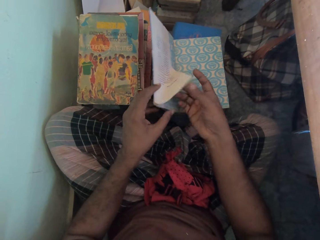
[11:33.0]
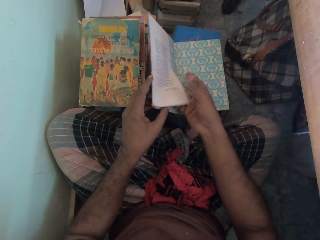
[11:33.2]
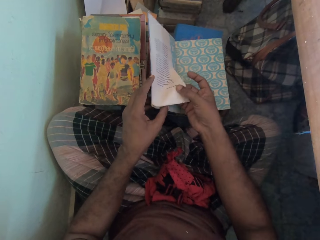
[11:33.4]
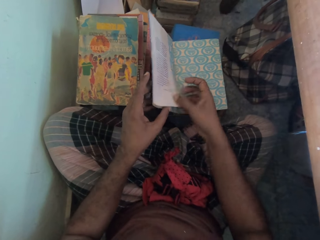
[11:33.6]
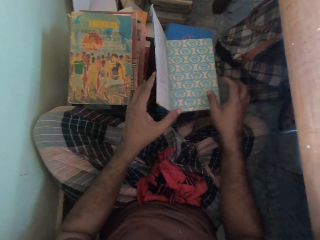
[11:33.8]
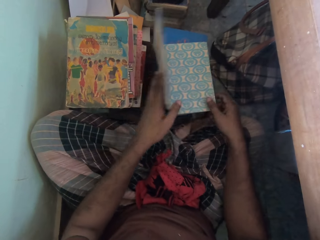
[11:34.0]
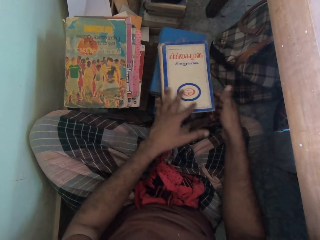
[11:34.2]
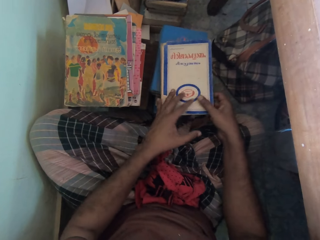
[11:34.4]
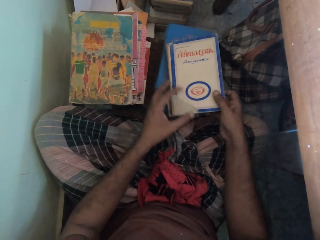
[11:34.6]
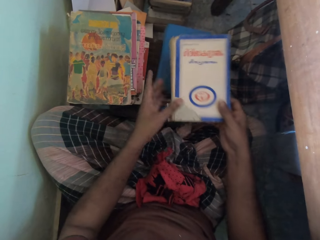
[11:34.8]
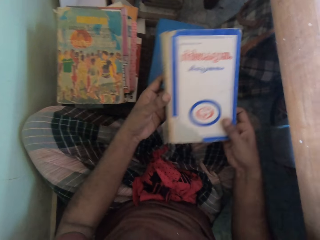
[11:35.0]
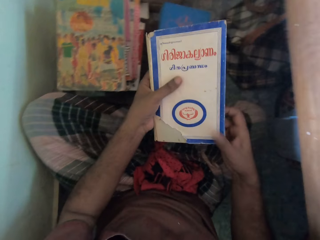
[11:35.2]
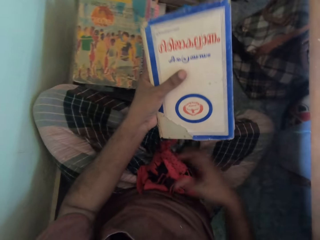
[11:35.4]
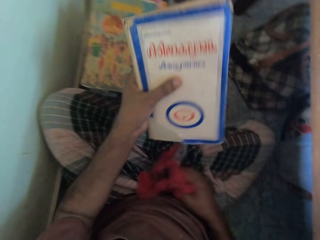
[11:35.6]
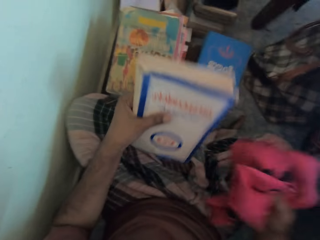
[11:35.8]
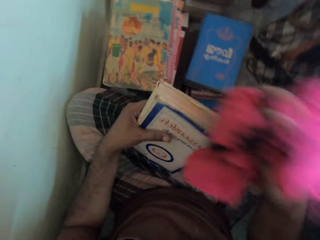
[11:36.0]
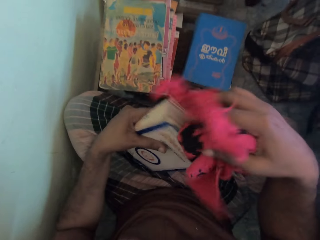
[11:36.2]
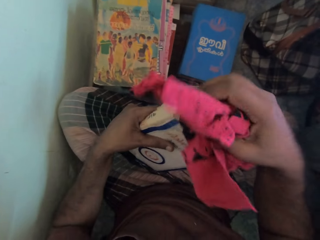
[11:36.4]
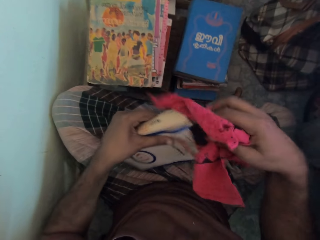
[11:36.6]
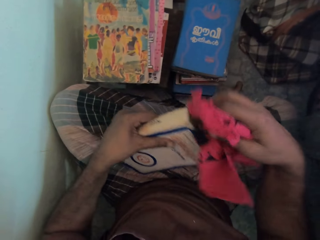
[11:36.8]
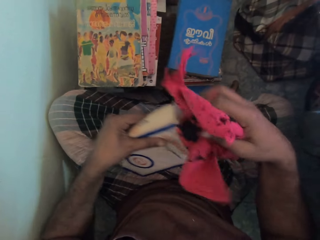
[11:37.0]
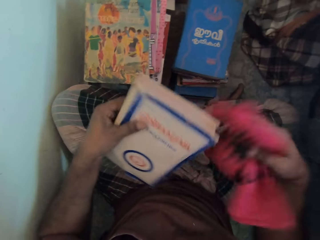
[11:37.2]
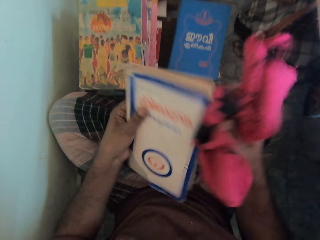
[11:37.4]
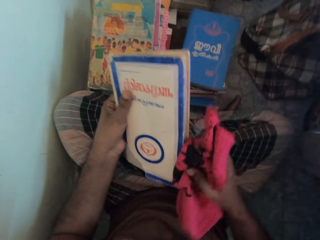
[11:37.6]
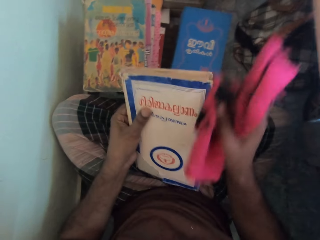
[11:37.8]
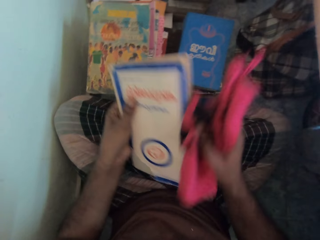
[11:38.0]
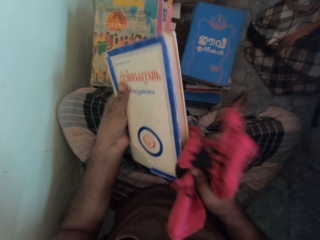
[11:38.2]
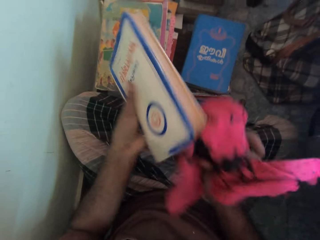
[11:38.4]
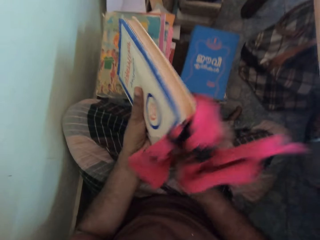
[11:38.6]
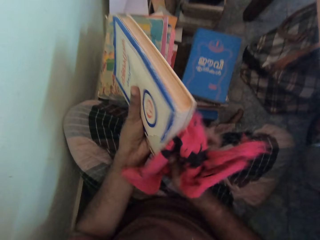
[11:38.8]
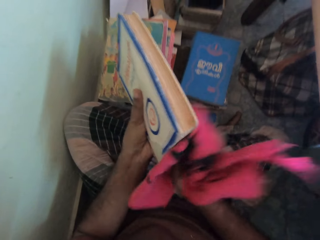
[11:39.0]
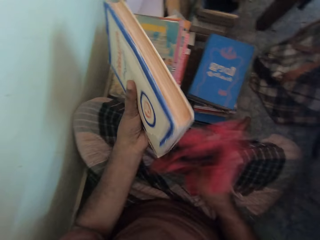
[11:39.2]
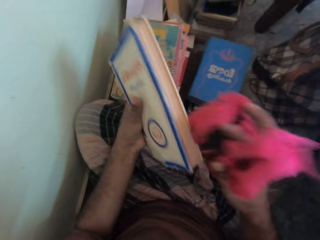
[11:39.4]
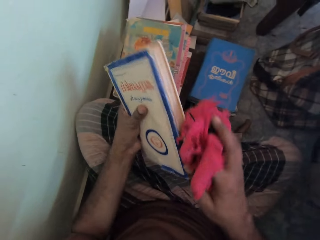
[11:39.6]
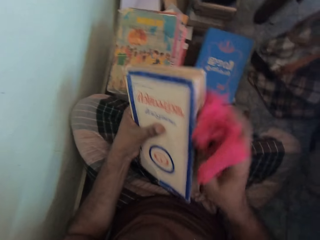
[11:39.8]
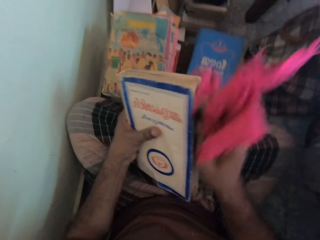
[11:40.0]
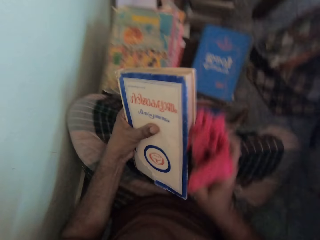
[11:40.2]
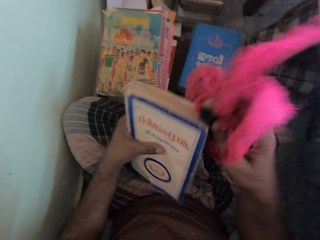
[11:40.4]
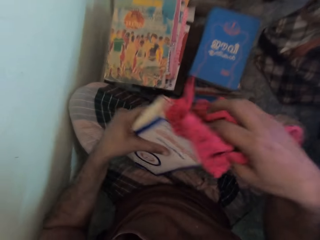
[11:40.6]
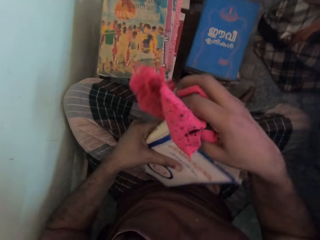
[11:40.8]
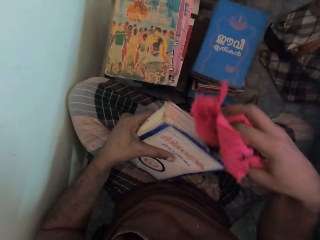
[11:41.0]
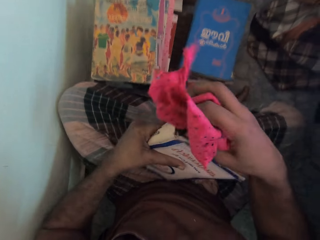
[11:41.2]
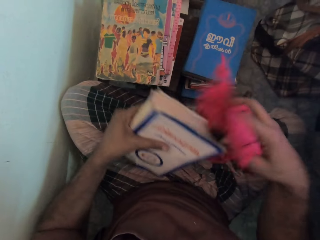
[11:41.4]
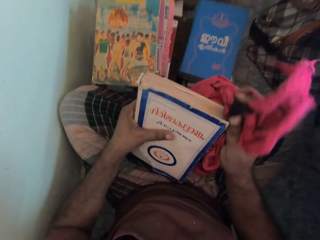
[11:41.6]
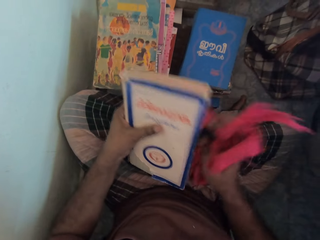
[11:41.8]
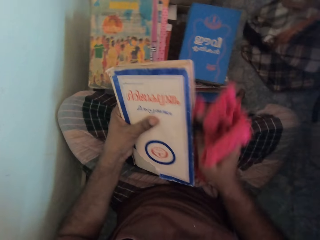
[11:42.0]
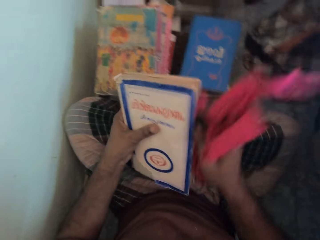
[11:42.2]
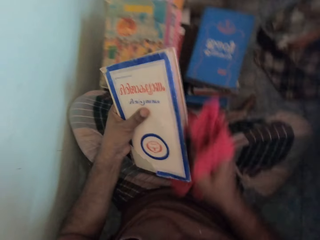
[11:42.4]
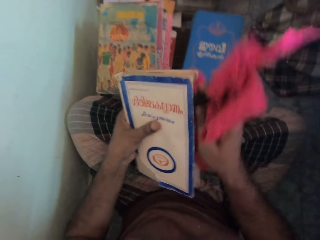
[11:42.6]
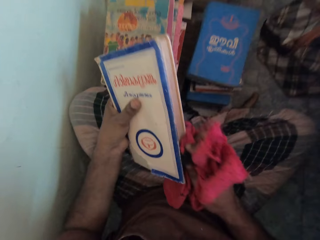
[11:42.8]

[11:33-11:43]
The camera wearer opens a page of the book with his right hand. He holds the page. He closes the front cover of the book with his left hand. He picks the book from the pile of books with his right hand. He passes the book in his right hand to his left hand. He holds the book. He picks the cloth from his wrapper with his right hand. He cleans the book in his left hand with the cloth in his right hand.

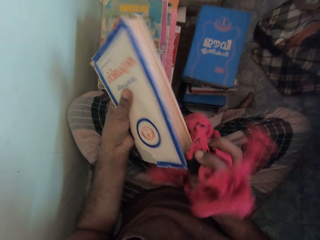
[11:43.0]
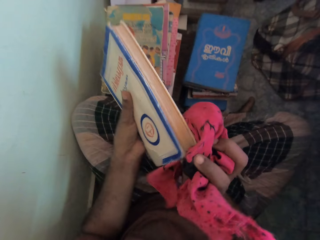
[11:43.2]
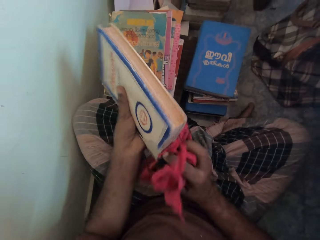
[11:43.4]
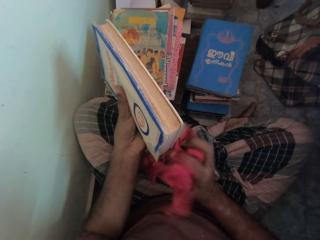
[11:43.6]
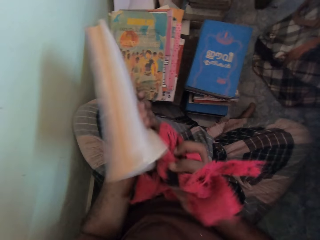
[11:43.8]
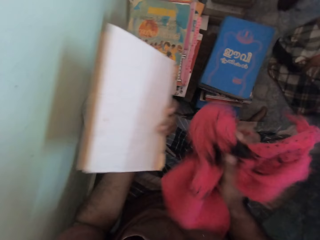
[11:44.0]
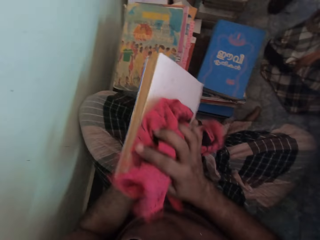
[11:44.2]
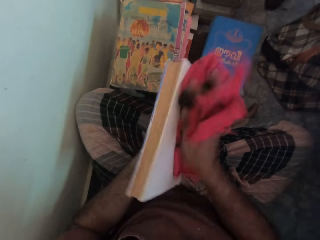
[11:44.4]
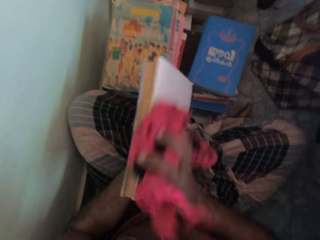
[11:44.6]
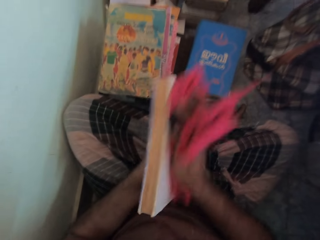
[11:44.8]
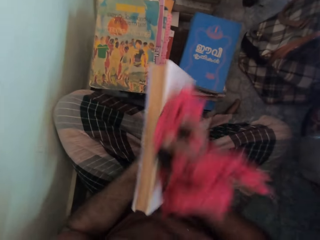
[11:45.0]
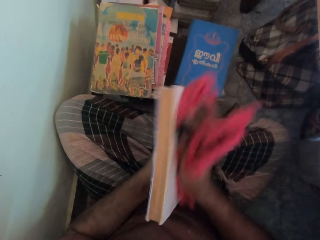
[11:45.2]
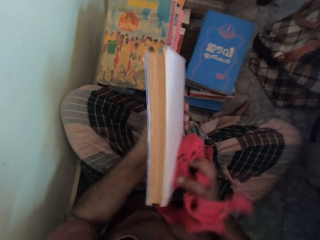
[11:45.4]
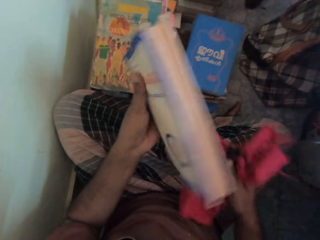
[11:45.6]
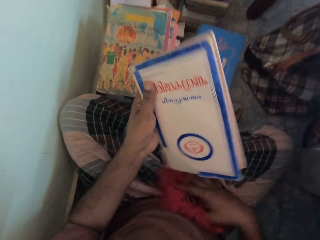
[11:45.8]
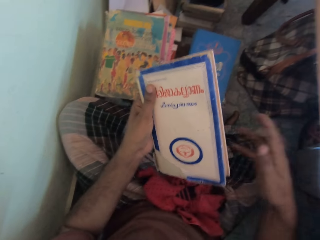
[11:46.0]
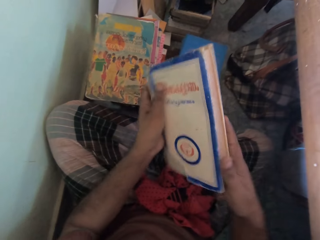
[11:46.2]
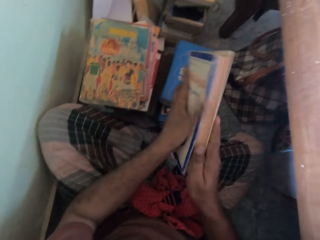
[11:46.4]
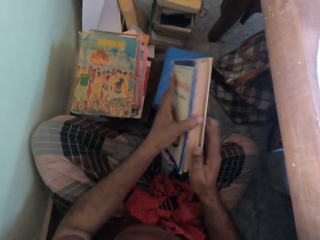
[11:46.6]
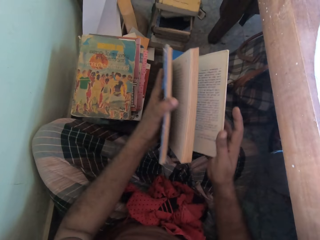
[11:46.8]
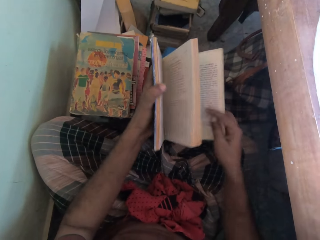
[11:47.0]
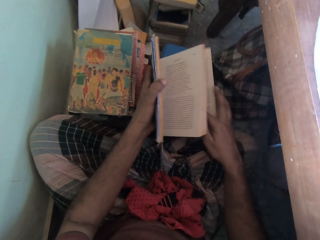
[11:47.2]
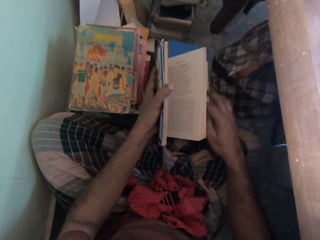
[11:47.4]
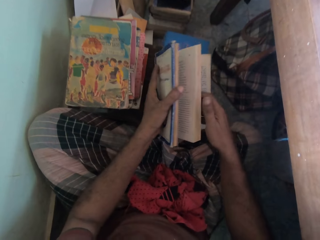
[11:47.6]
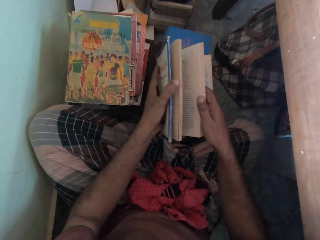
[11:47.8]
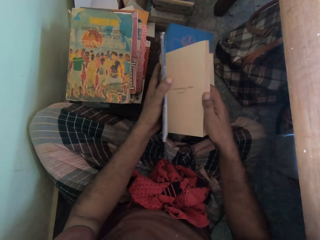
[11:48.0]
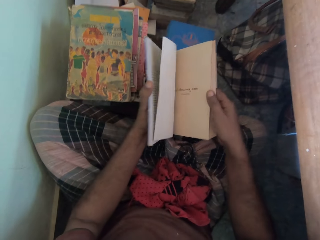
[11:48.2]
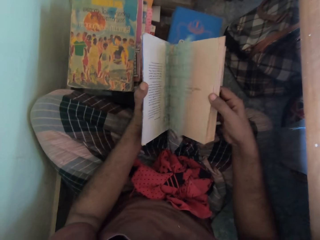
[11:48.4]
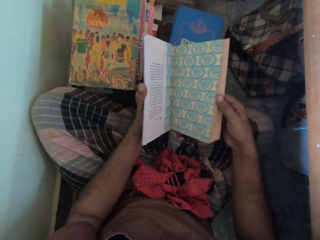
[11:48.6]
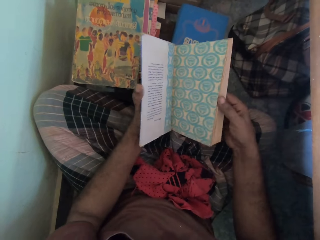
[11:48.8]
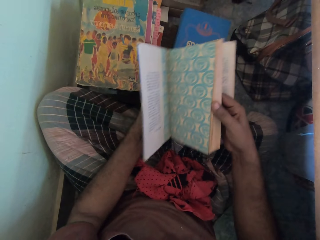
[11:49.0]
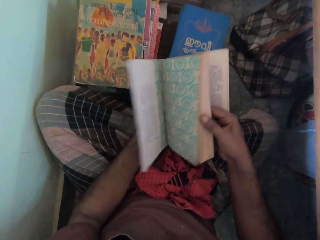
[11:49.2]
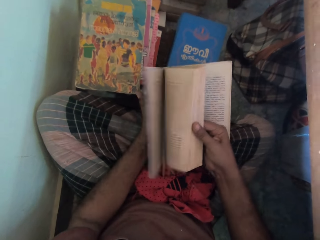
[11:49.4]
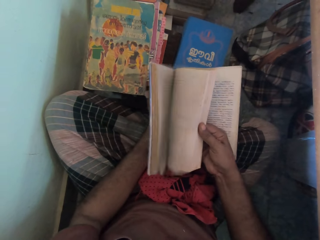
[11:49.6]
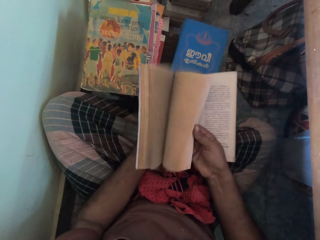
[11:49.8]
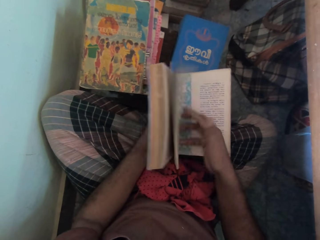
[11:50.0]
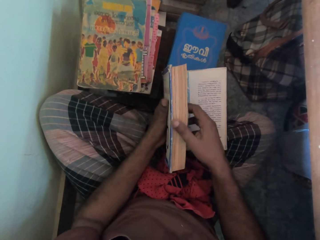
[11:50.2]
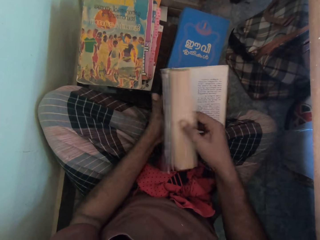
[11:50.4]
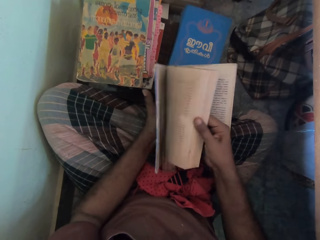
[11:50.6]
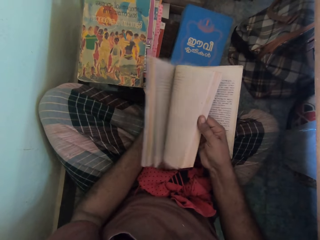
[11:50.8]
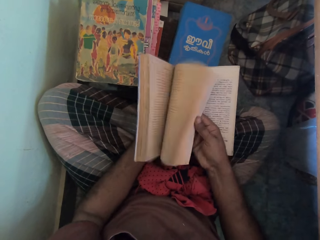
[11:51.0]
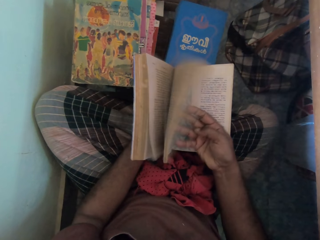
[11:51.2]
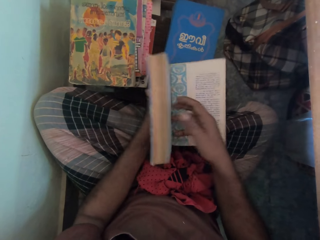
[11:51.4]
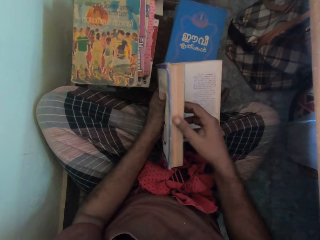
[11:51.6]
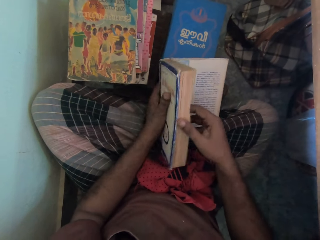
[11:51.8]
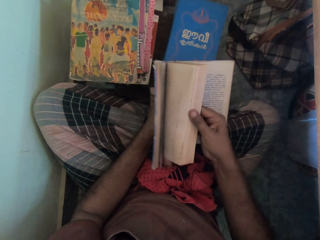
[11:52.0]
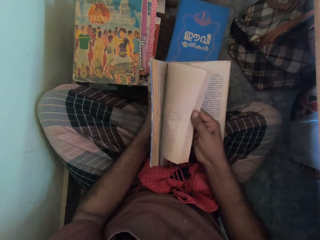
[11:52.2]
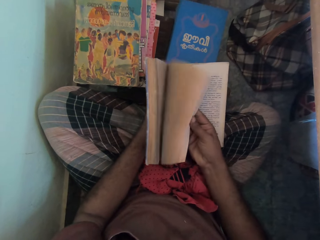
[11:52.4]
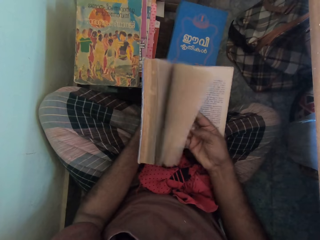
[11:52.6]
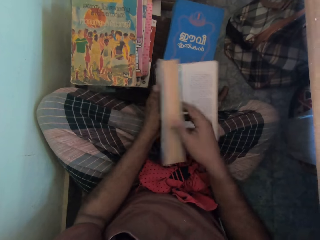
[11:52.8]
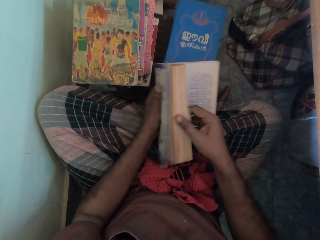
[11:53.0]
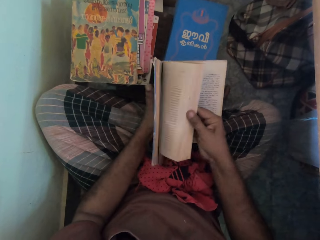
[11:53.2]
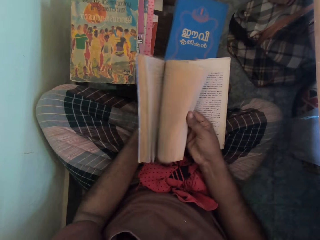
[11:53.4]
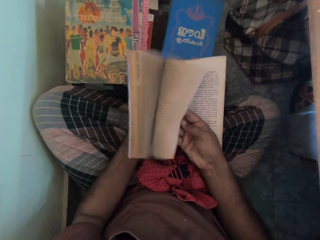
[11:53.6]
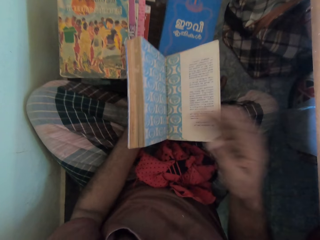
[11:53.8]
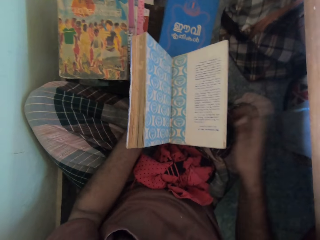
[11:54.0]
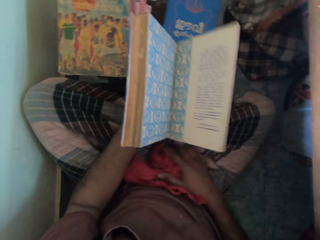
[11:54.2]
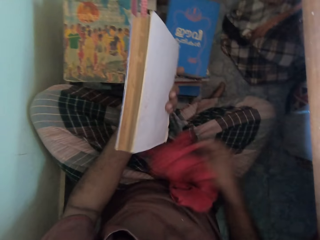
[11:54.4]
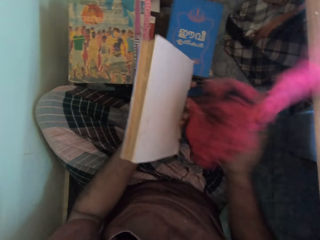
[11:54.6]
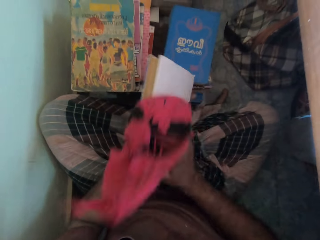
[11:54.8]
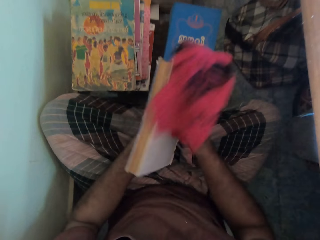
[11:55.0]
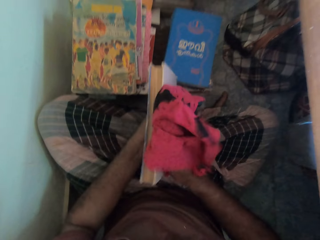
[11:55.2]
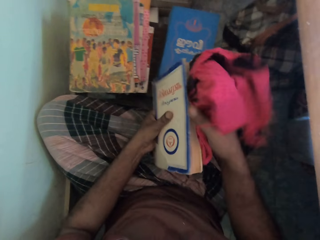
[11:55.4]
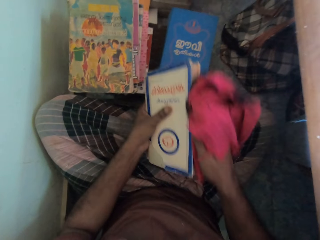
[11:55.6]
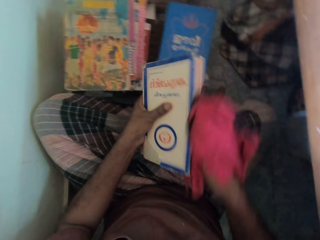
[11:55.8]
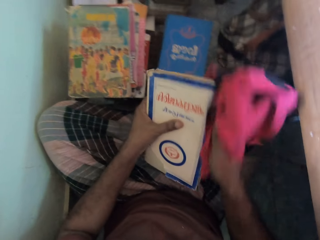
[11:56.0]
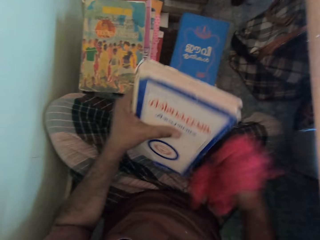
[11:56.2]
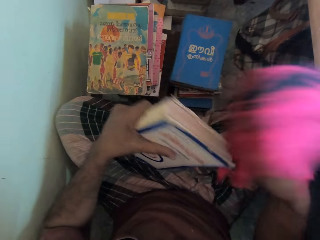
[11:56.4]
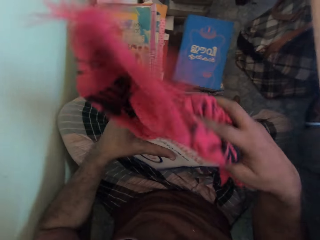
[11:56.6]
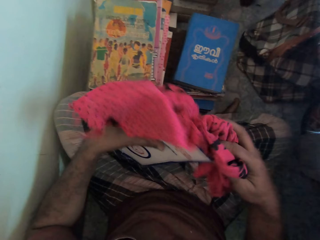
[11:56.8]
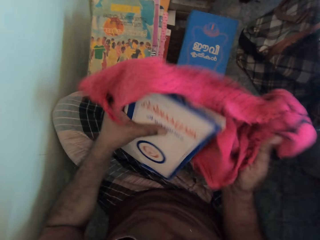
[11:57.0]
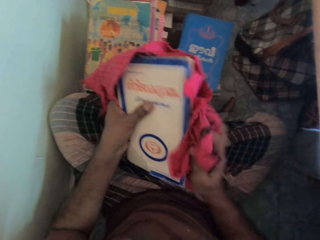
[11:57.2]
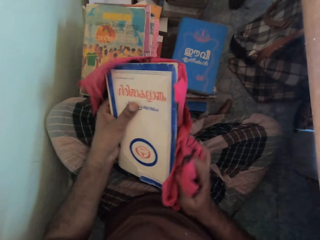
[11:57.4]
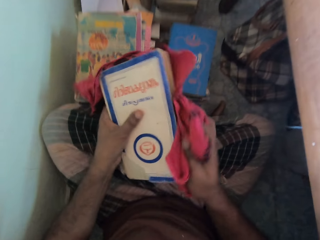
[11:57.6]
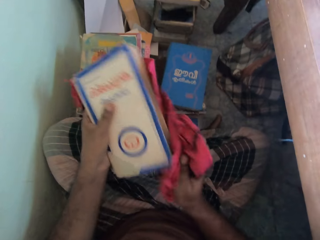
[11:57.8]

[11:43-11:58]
The camera wearer drops the cloth on his wrapper with his right hand. He places his right hand on the book. He opens the book with his hands. He drops the book on the pile of books with his hands. He opens the pages of the book with his hands. He lifts the book from the pile of books with his left hand. He flips the pages of the book with his right hand. He picks the cloth from his wrapper with his right hand. He cleans the book in his left hand with the cloth in his right hand.
